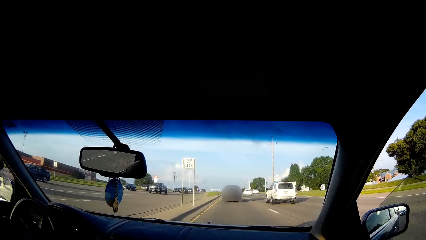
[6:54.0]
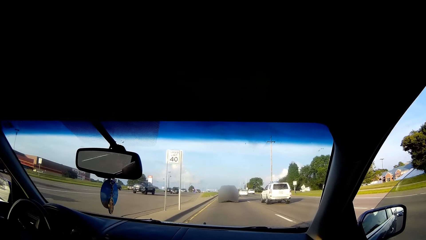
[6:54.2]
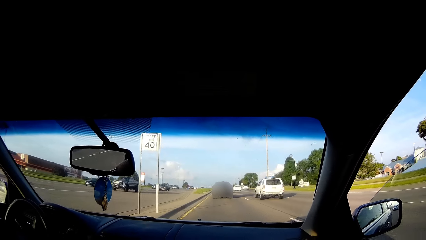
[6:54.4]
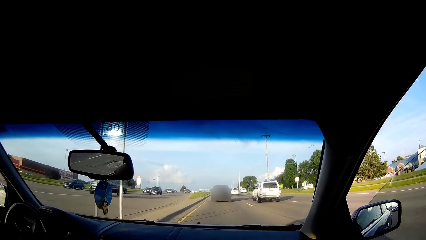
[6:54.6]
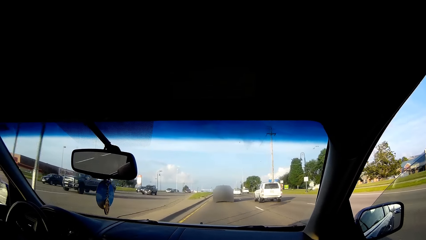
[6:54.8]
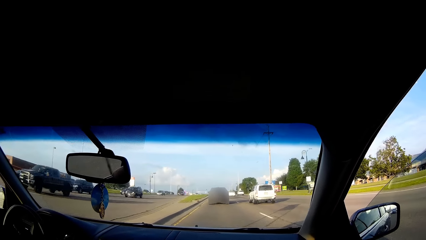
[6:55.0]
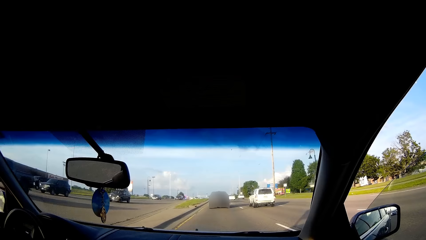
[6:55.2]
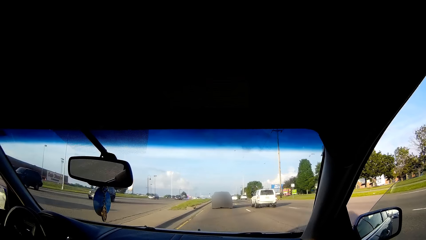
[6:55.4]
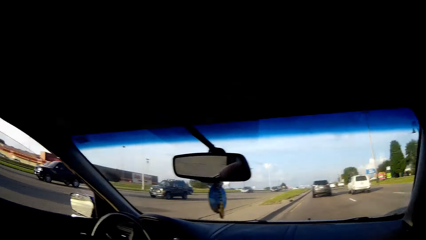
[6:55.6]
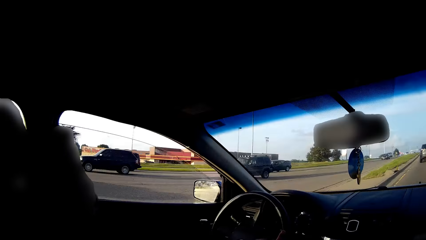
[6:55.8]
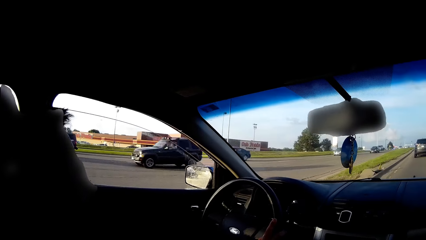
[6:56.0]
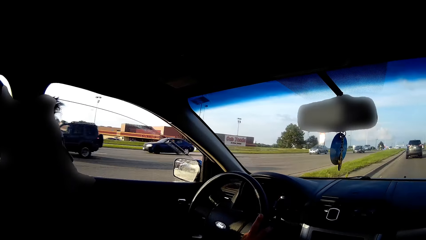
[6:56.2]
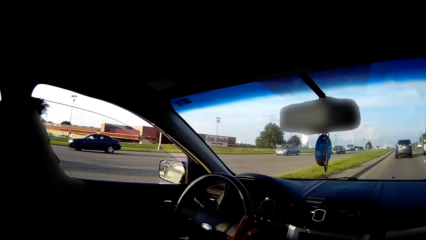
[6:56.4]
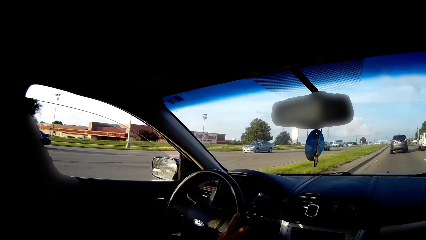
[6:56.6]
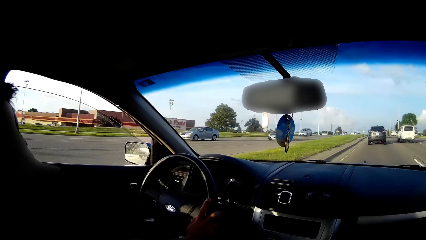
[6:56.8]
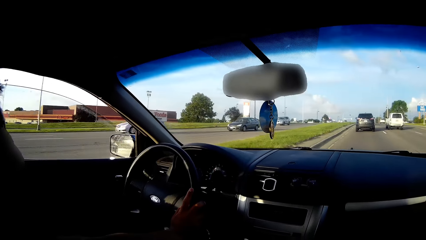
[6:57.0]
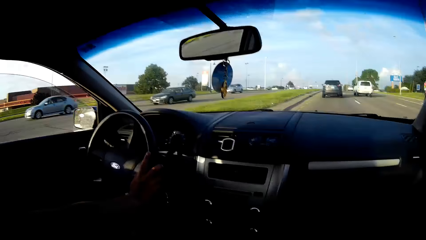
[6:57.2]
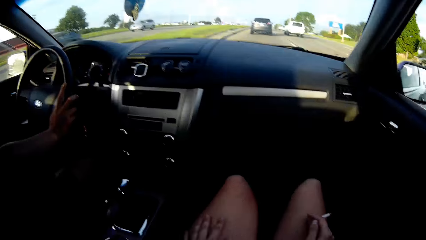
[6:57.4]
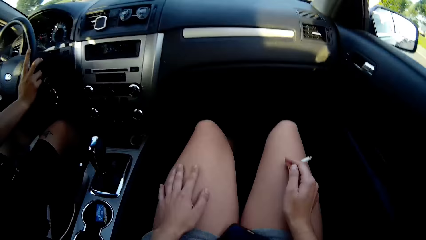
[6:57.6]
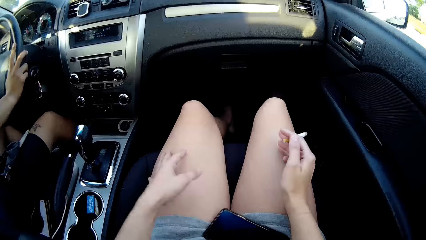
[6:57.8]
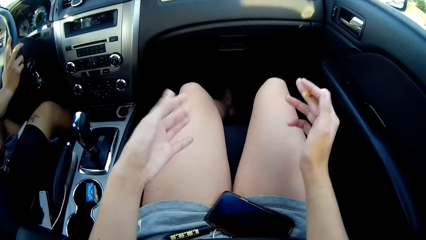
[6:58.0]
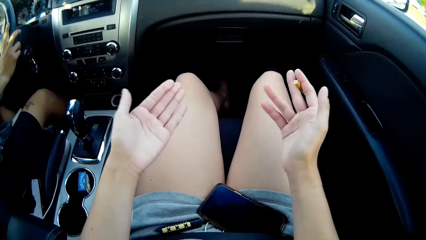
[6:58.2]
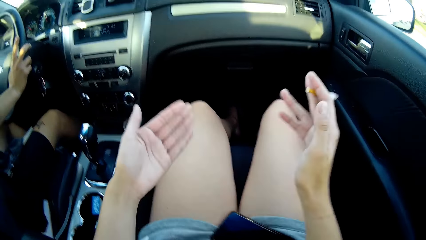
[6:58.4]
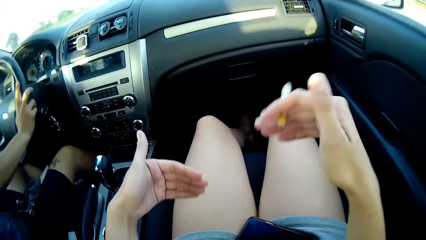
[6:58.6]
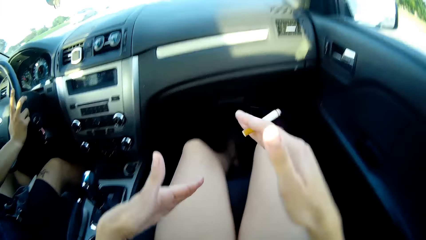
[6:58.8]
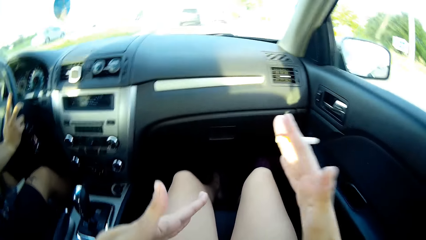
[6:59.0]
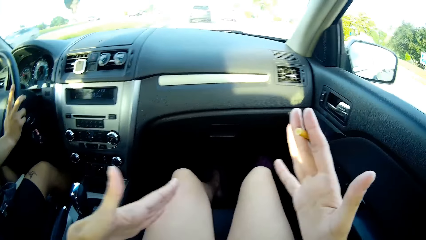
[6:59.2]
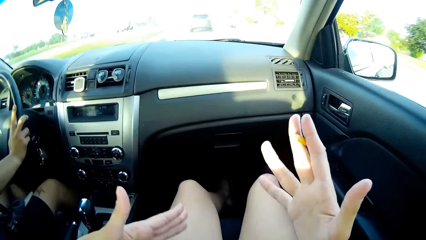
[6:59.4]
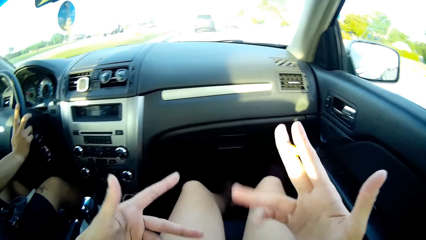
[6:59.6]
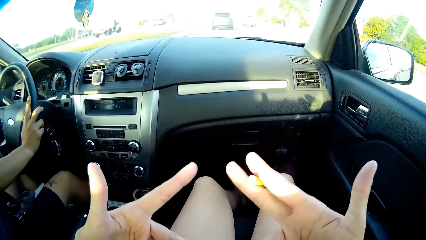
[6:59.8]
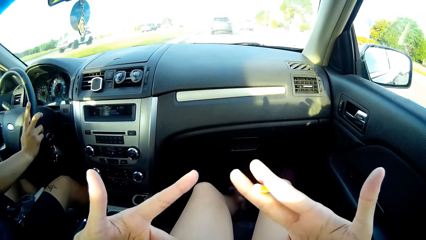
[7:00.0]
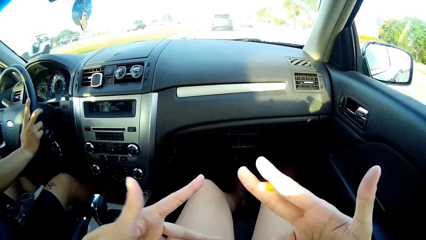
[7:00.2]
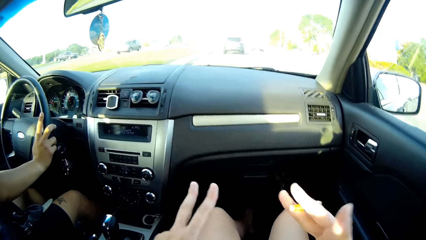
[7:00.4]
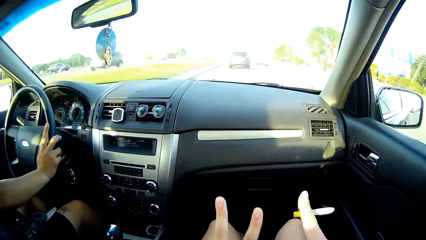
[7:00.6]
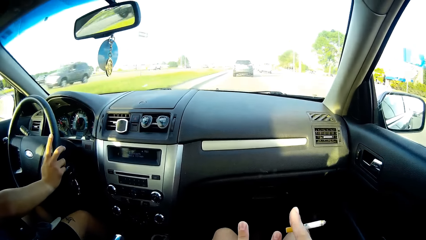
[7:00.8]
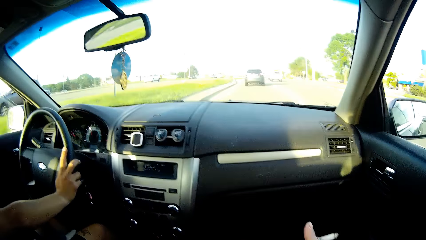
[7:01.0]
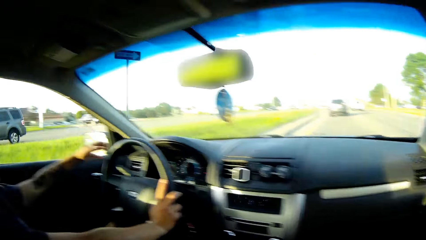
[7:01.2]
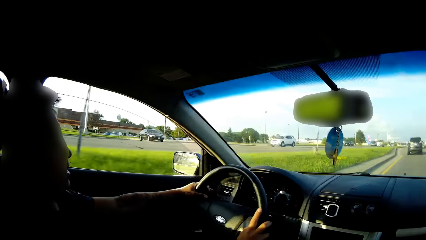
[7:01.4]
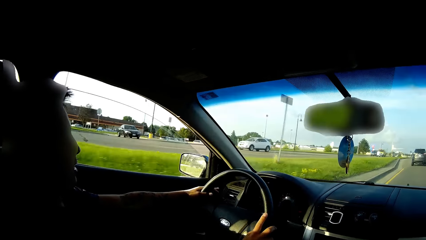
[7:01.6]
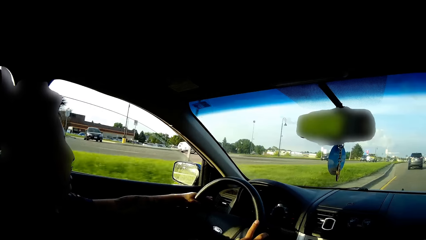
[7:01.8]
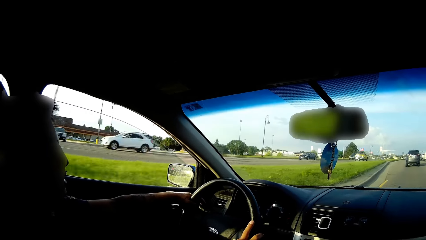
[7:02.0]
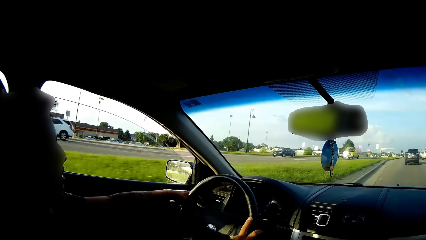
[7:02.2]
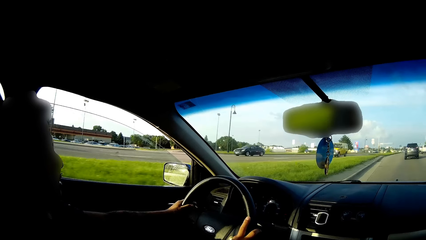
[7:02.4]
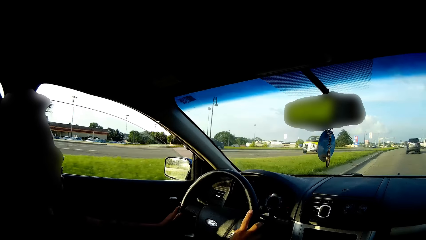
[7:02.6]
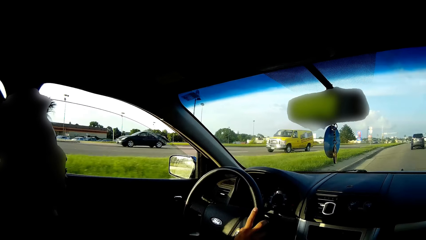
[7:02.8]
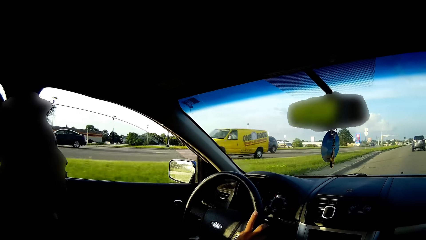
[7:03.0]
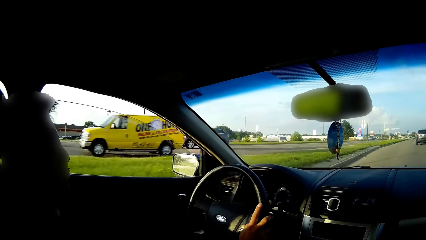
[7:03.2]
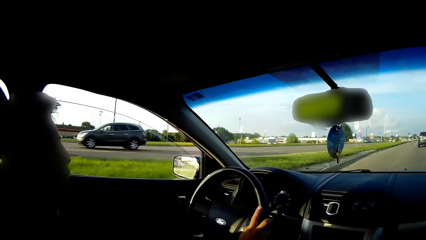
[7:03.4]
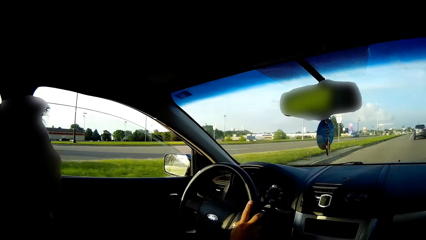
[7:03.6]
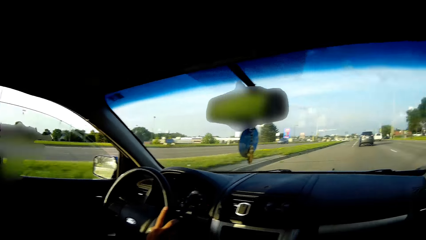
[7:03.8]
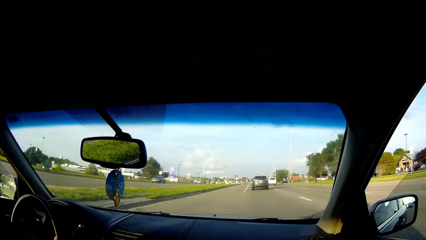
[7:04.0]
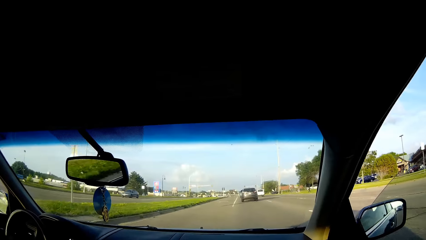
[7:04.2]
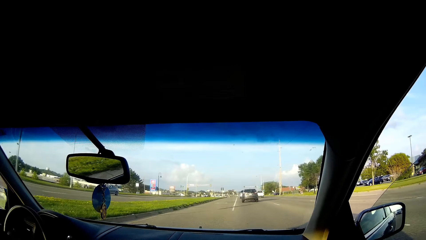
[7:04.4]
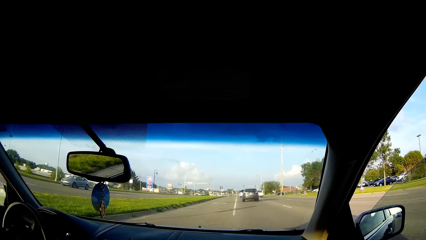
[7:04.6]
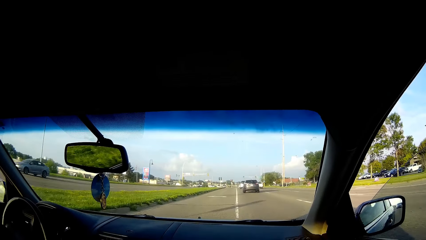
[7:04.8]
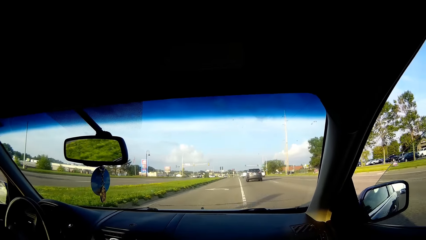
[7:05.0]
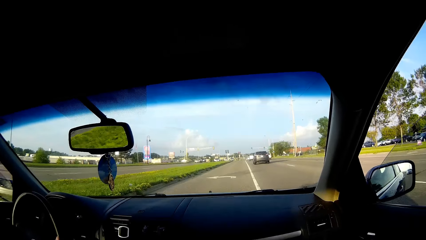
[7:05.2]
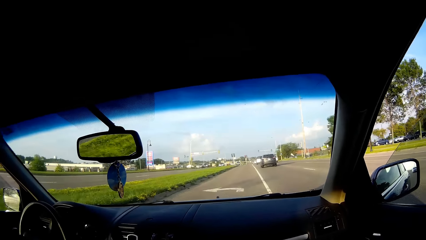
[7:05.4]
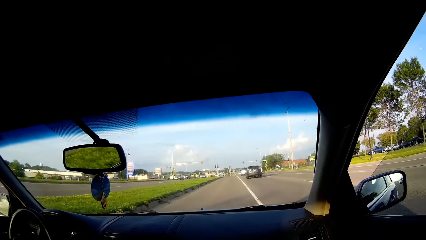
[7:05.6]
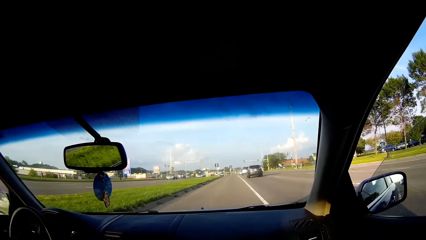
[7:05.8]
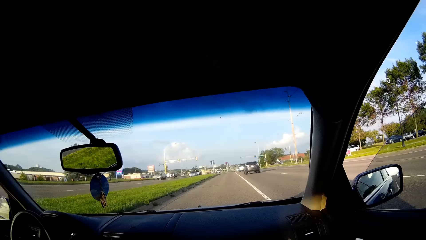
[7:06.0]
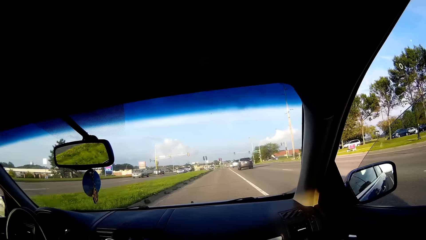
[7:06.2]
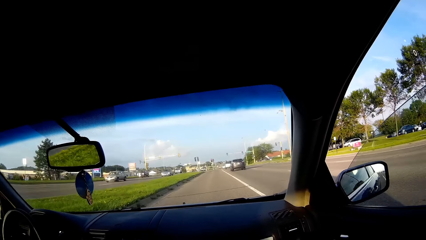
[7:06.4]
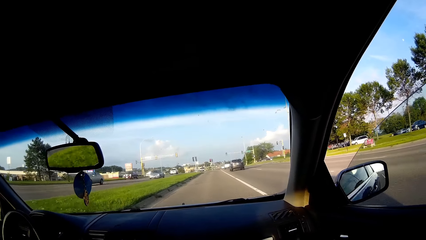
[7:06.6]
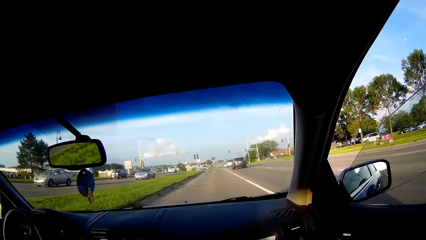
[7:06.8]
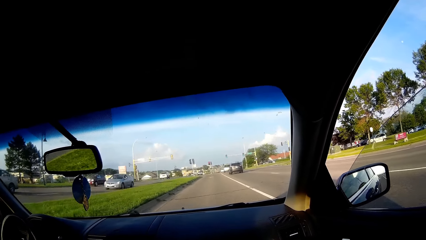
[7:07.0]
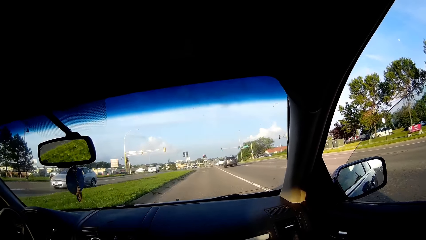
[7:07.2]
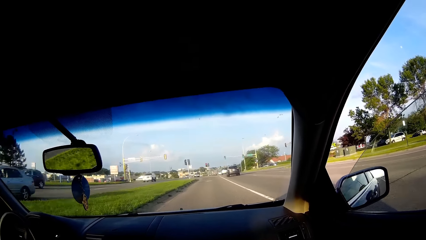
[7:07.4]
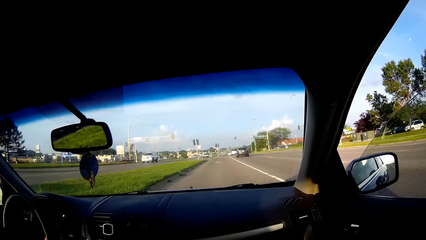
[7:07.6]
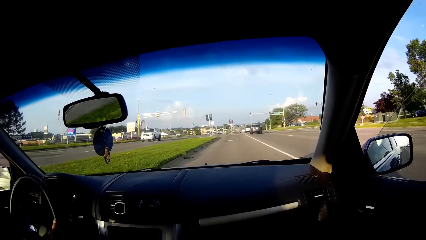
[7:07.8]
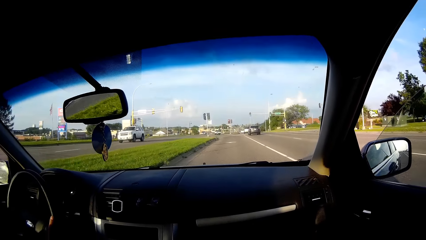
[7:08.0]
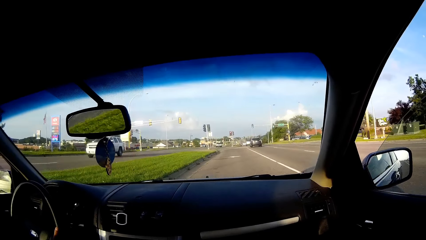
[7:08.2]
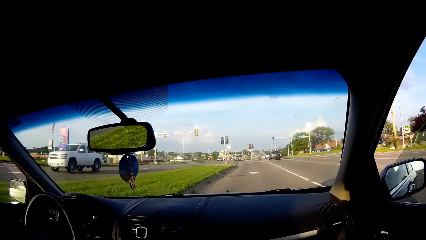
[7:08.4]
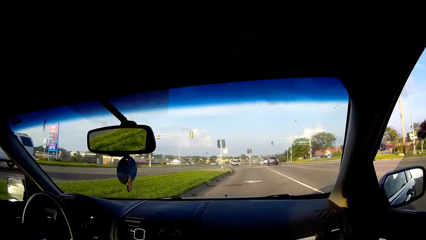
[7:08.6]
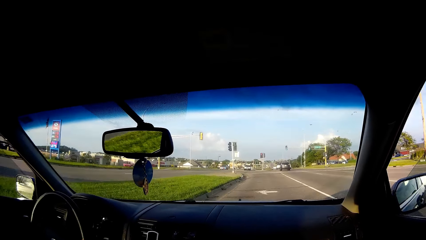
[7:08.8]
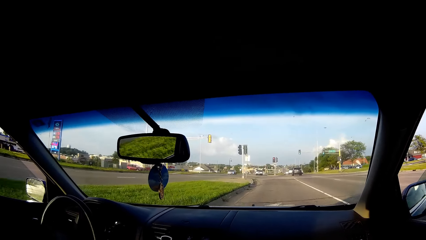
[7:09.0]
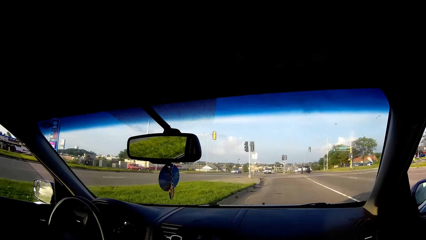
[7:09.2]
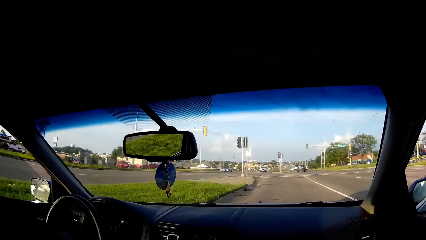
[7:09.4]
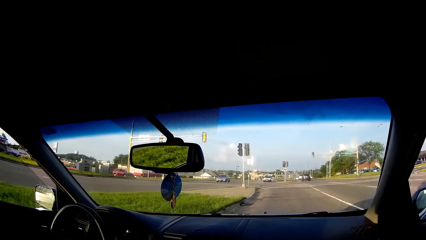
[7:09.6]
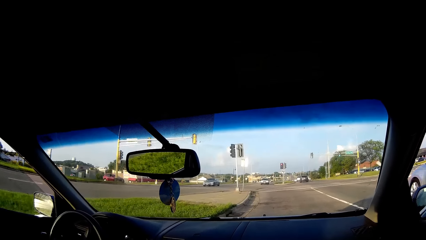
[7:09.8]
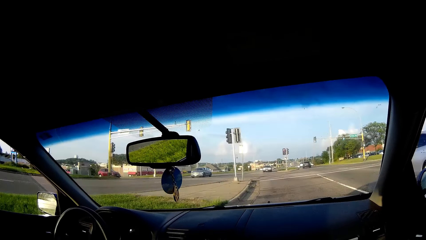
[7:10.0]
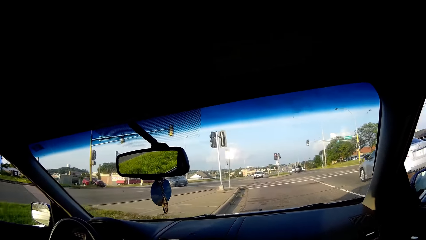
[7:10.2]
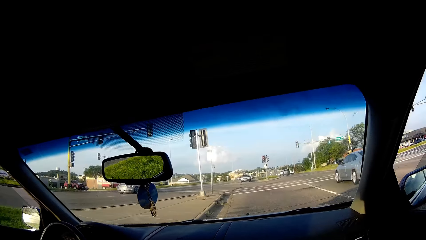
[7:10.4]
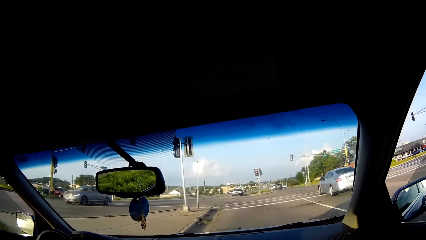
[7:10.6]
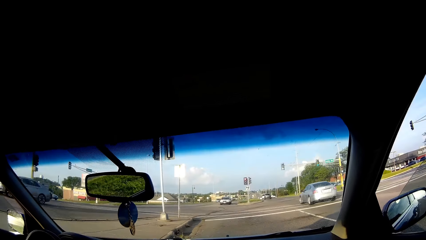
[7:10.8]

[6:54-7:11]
The camera wearer talks to the man. They gesture with both hands. The man talks to the camera wearer. The camera wearer talks to the man.
